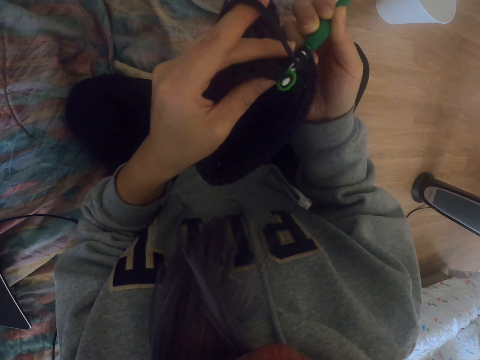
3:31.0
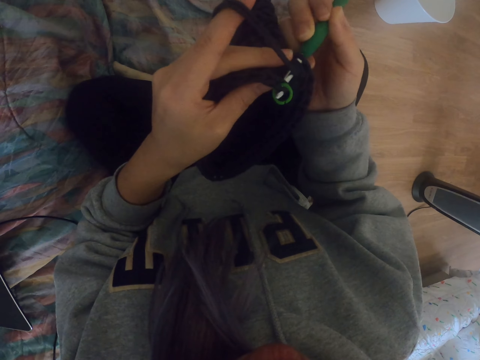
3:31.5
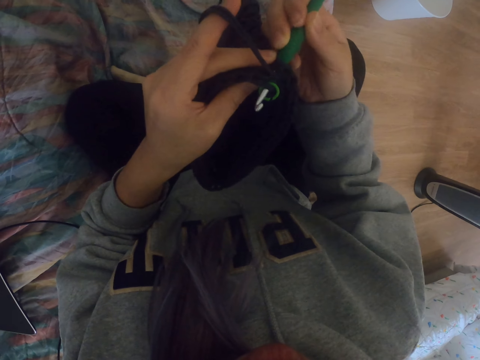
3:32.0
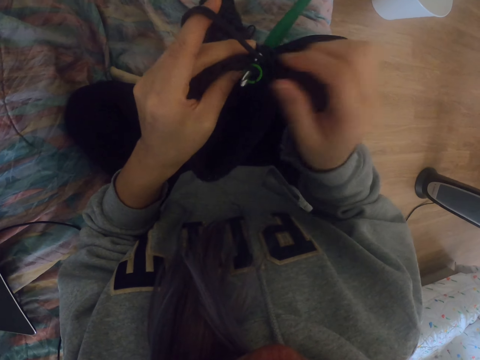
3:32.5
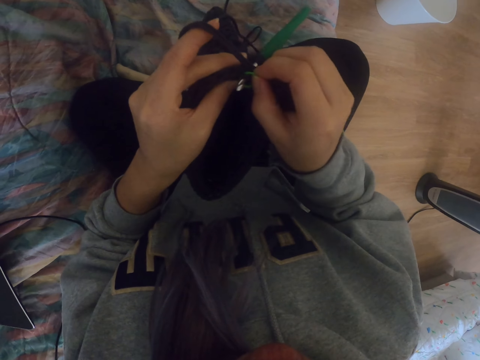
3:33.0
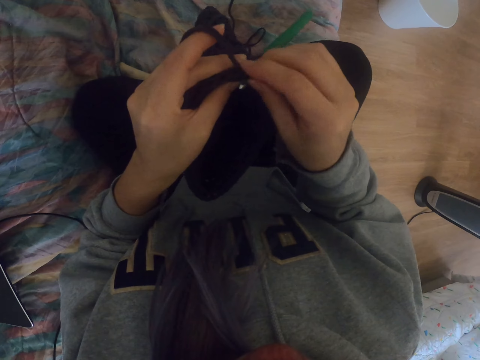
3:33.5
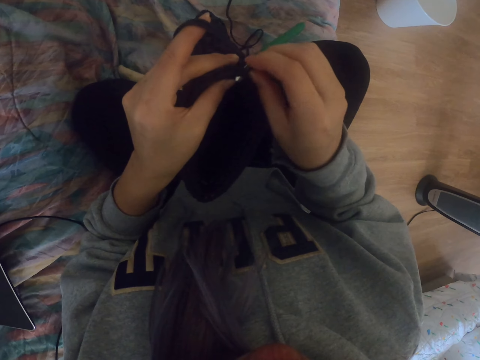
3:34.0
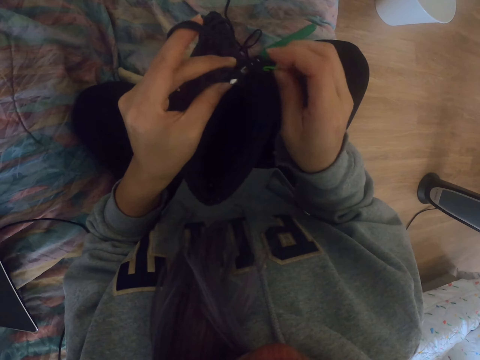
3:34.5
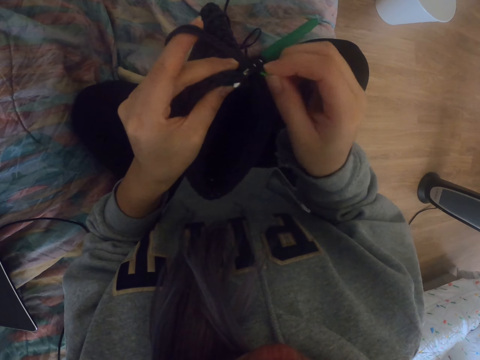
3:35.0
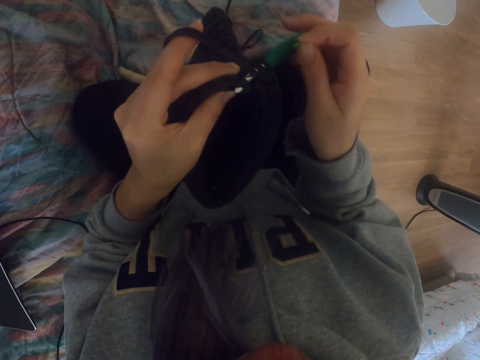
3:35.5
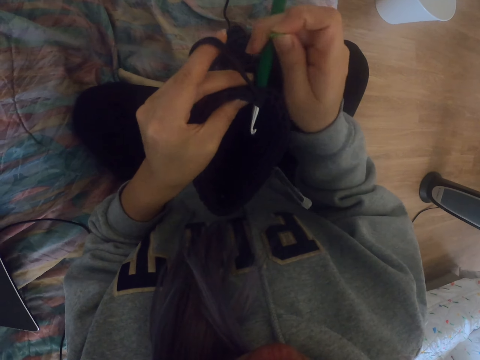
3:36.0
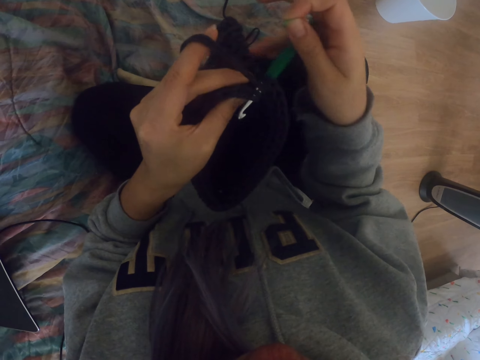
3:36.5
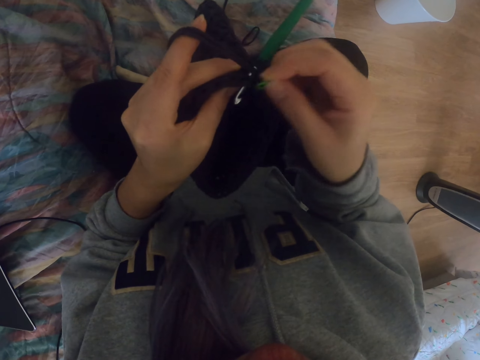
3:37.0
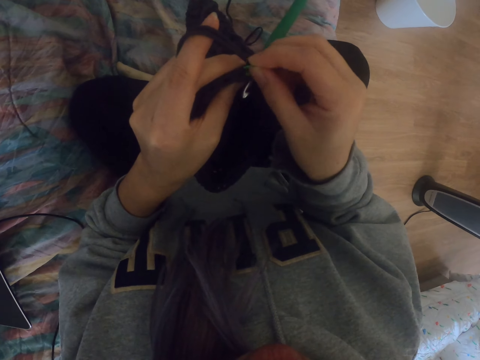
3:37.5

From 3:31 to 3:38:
The camera wearer adjusts the fabric.

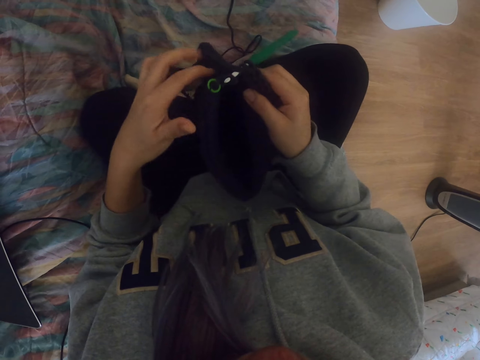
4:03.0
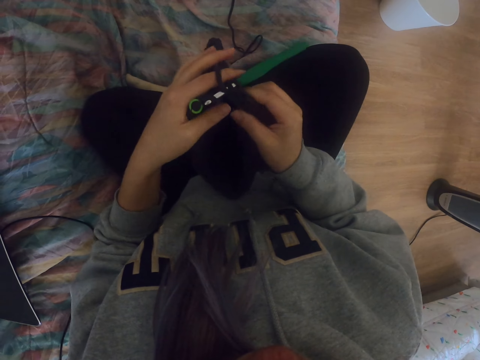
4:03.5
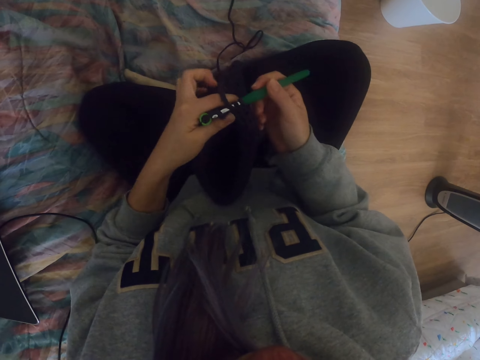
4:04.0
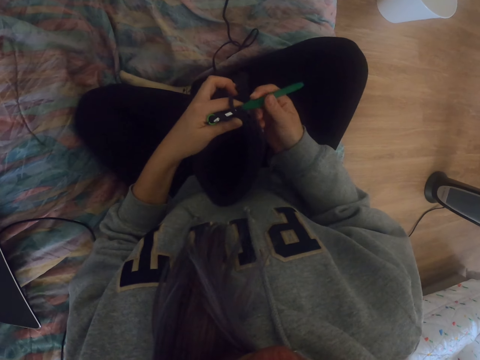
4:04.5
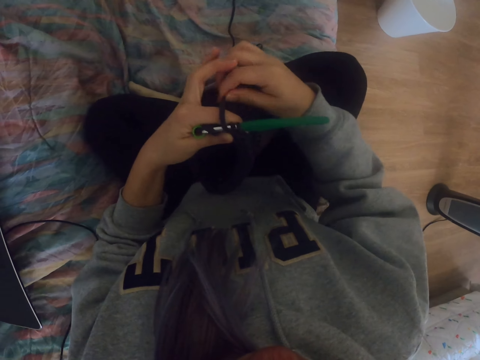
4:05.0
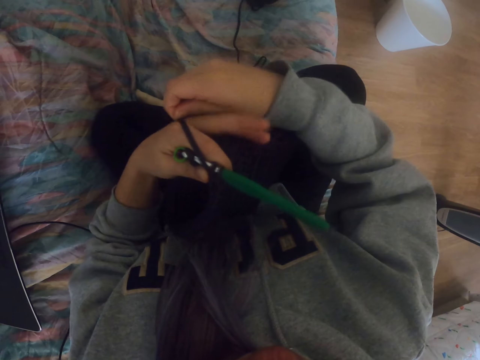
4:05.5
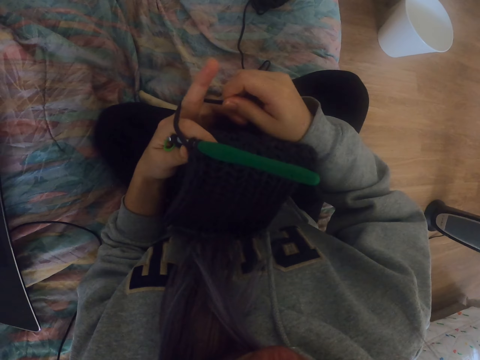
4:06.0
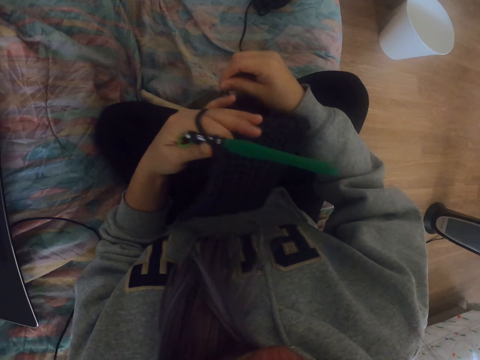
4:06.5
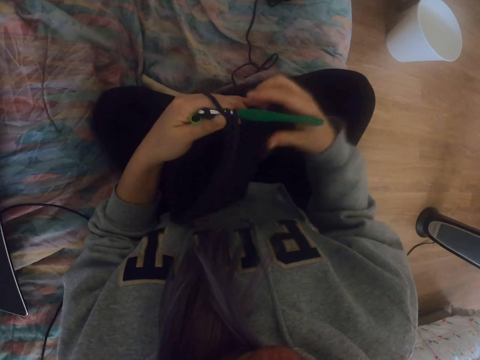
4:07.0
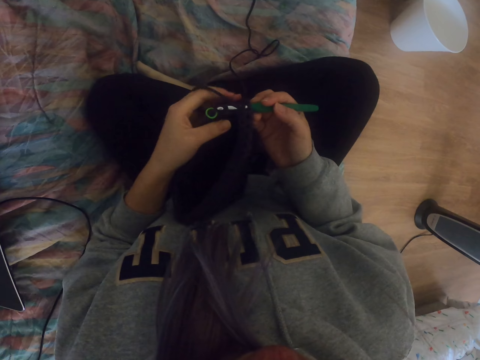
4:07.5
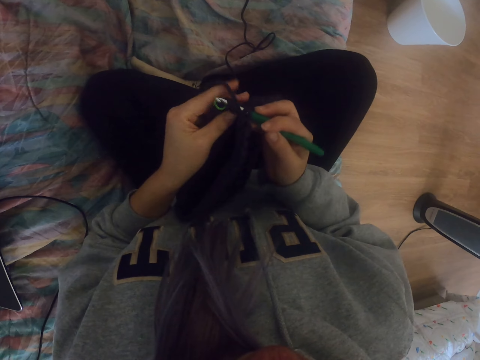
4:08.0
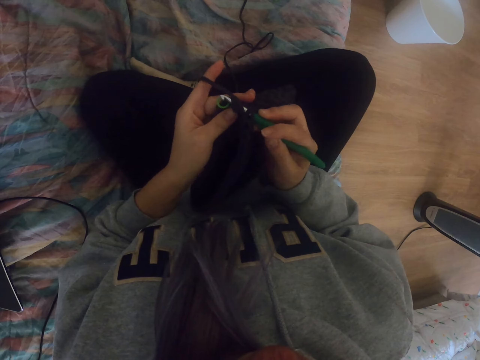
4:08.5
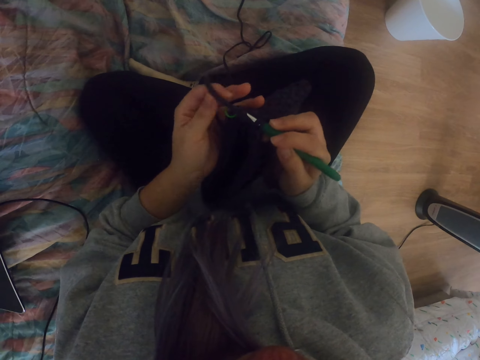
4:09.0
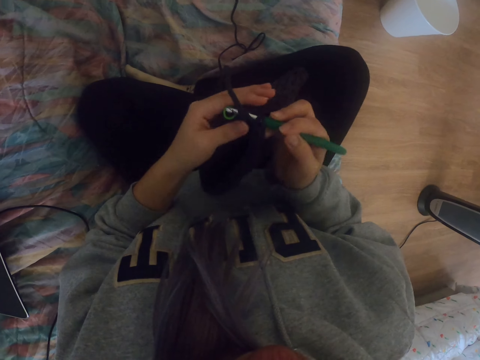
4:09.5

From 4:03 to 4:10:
The camera wearer crochets the fabric using a crochet hook.

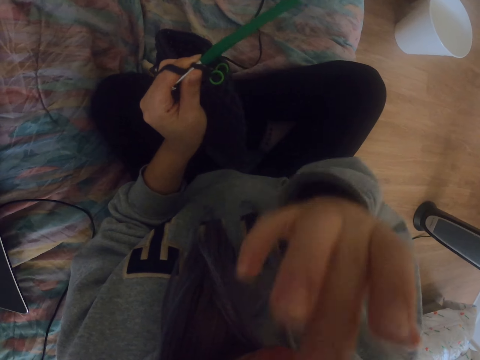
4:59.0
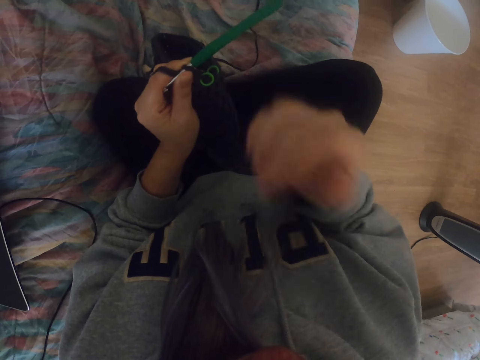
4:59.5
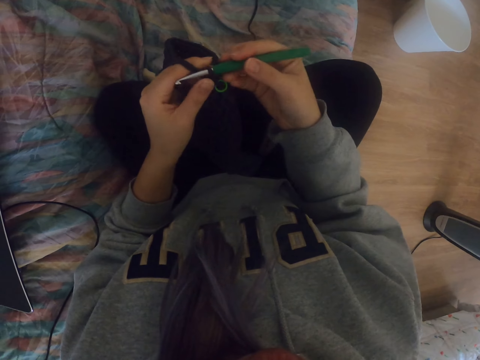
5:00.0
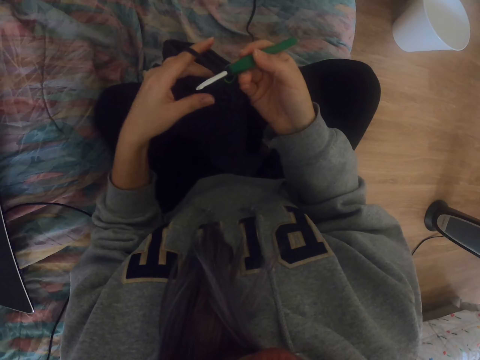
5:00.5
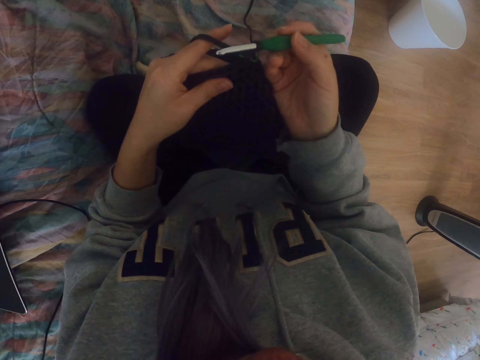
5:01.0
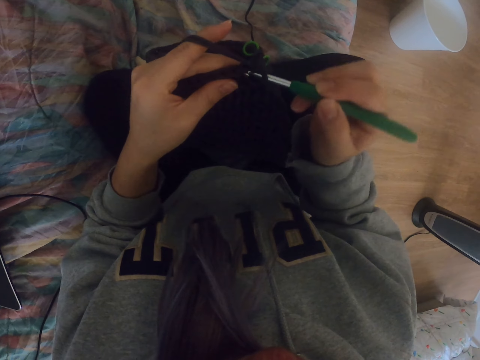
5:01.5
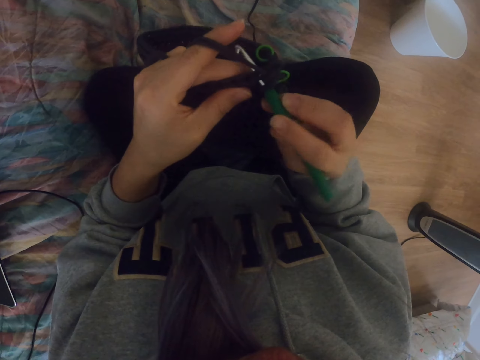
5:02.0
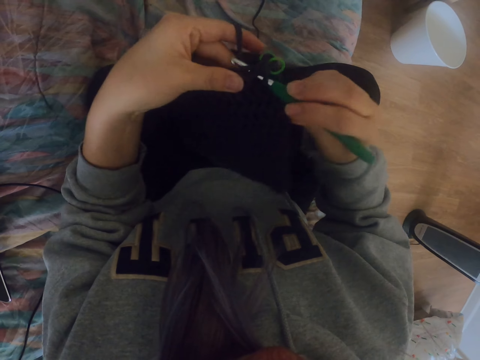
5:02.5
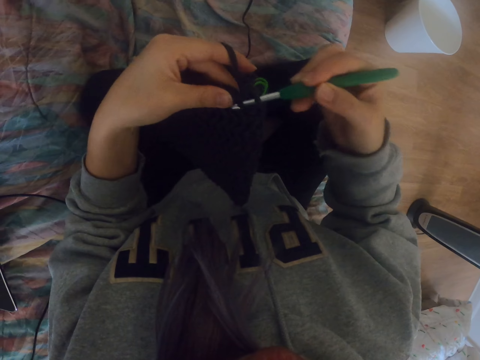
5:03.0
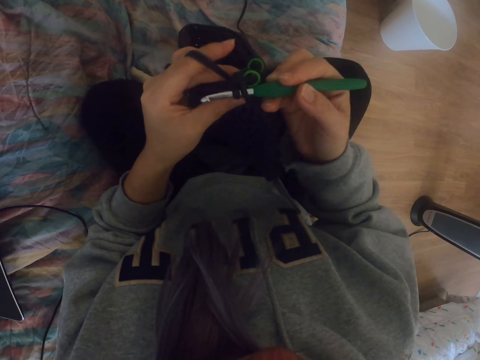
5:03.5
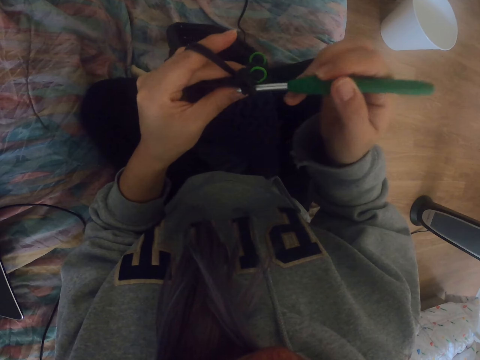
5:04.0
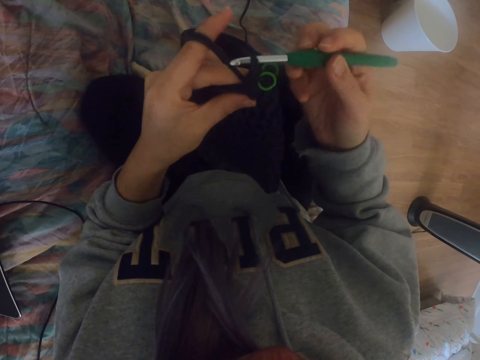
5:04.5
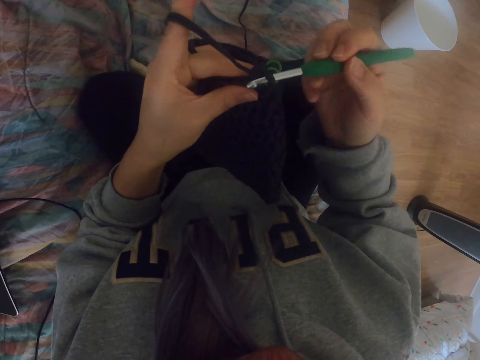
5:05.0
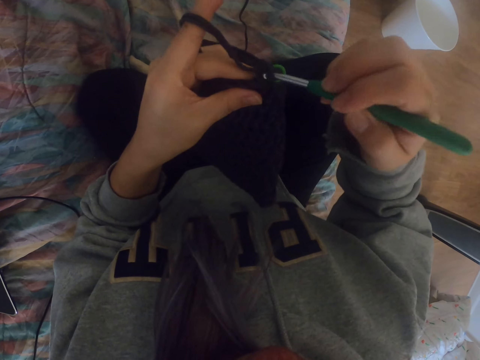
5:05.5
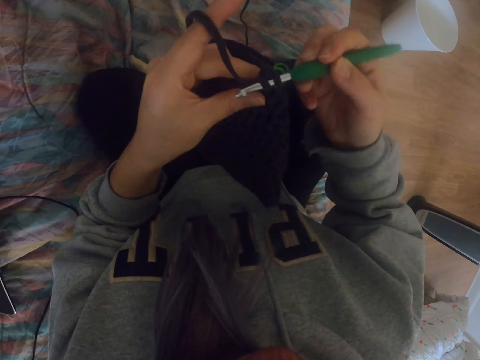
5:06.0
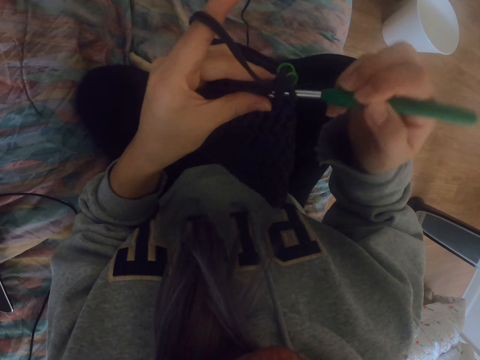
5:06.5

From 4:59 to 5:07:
The camera wearer touches her face. She crochets the fabric with a crochet hook.

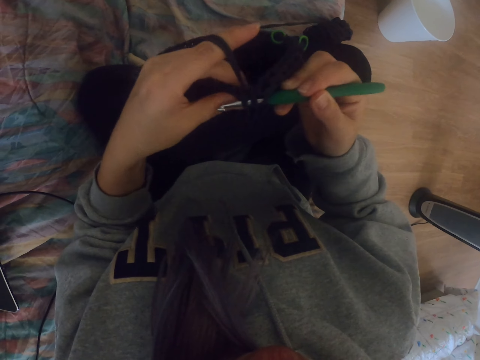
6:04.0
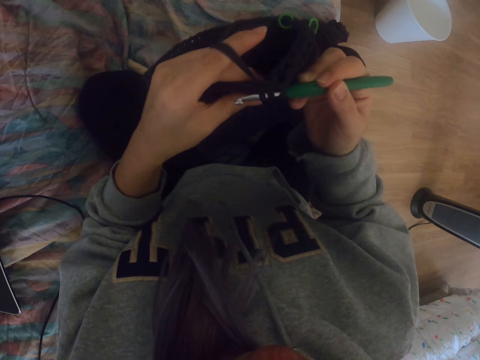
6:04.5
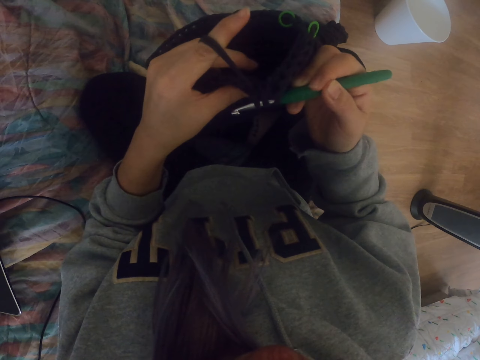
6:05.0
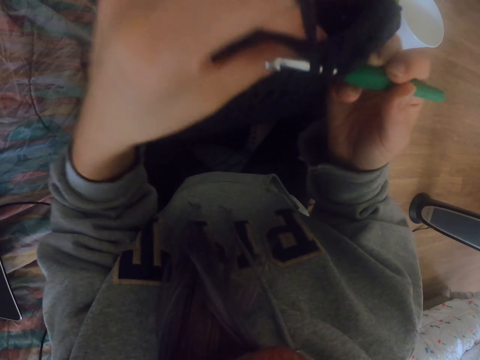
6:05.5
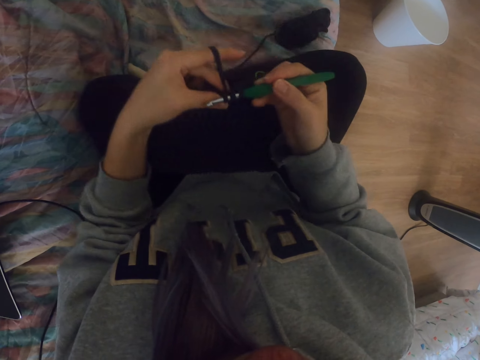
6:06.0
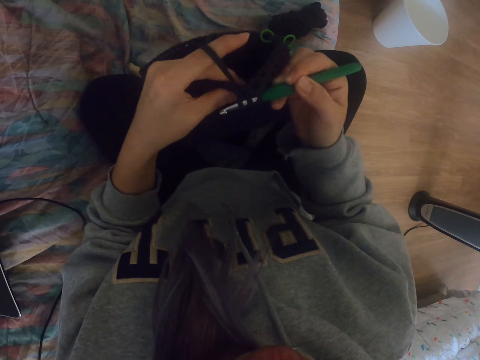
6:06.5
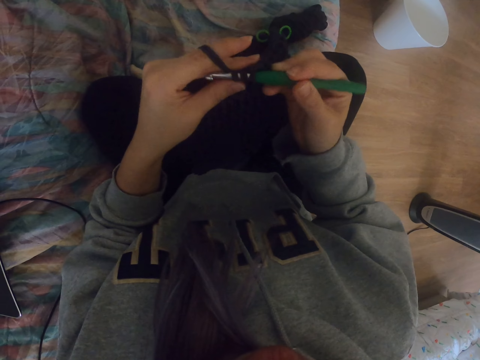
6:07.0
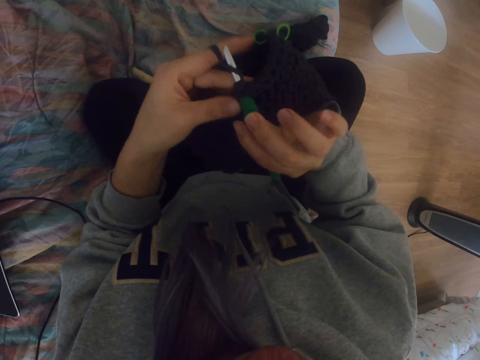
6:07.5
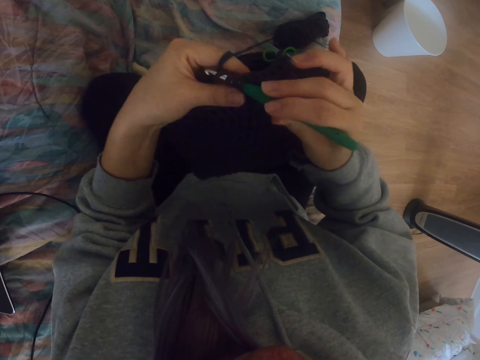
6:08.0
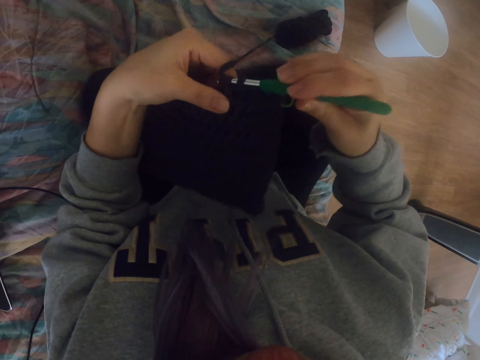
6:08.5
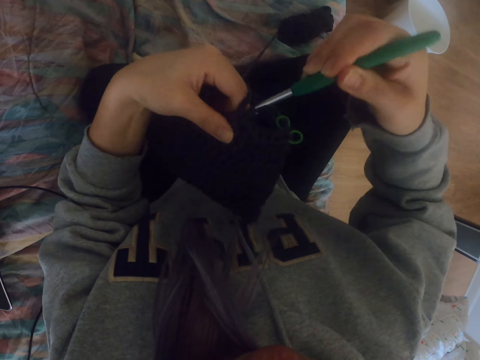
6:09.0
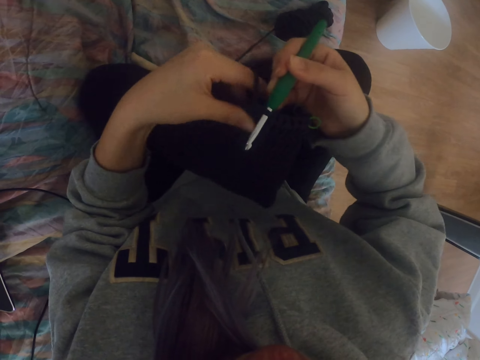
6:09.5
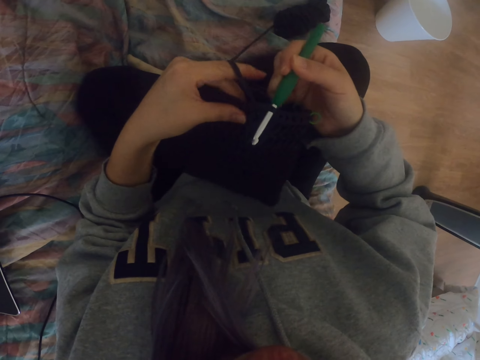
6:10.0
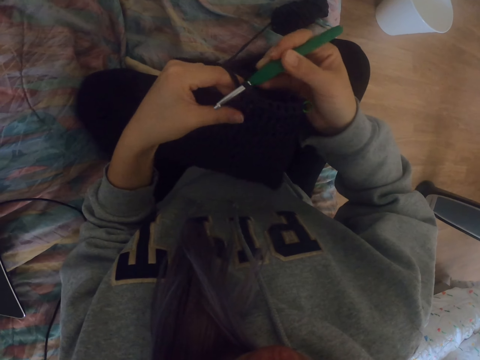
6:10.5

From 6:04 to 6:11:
The camera wearer adjusts the fabric. They crochet the fabric with a crochet hook.
